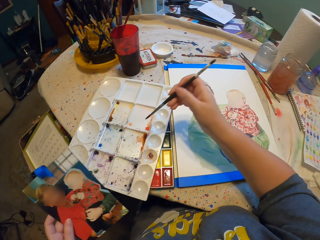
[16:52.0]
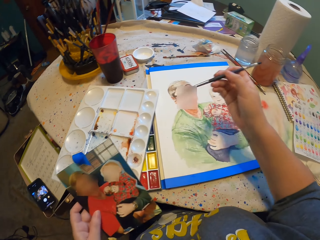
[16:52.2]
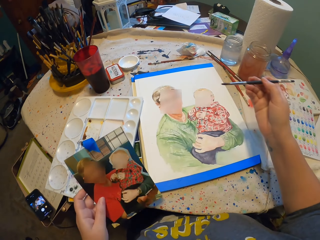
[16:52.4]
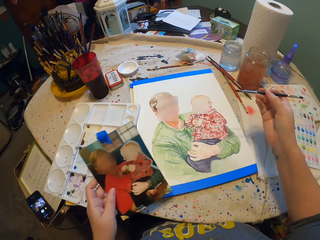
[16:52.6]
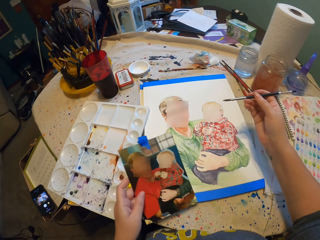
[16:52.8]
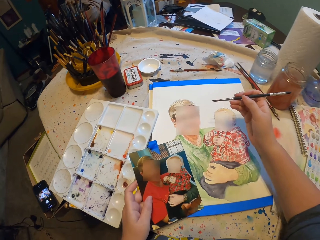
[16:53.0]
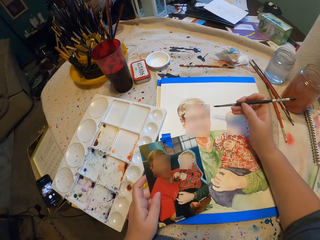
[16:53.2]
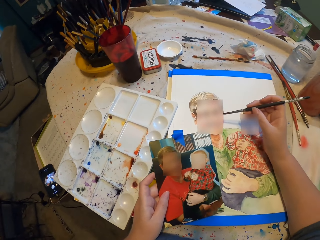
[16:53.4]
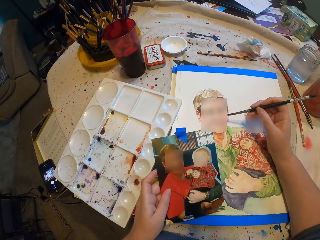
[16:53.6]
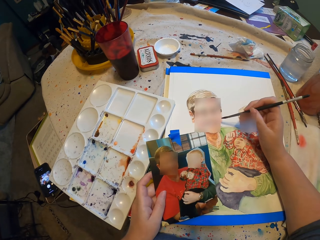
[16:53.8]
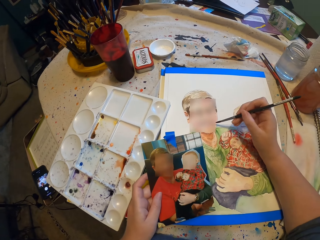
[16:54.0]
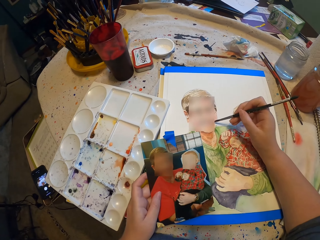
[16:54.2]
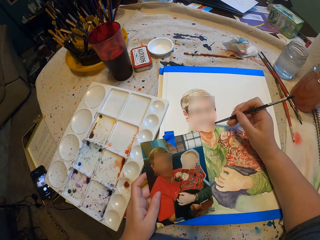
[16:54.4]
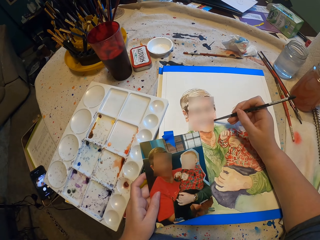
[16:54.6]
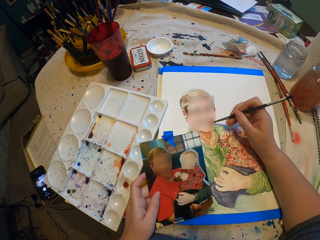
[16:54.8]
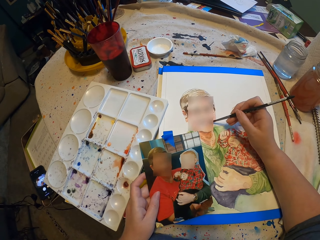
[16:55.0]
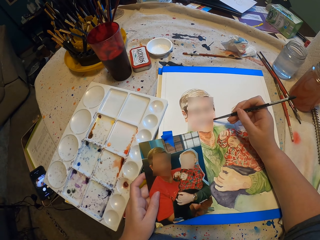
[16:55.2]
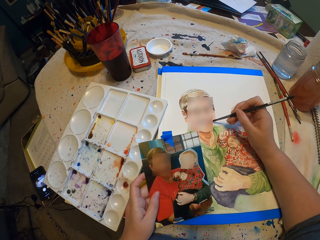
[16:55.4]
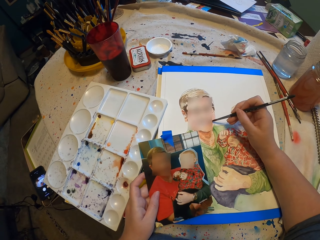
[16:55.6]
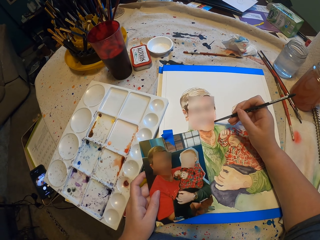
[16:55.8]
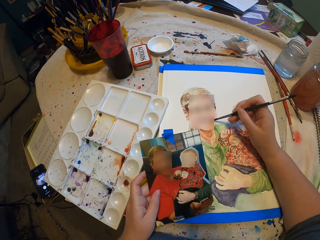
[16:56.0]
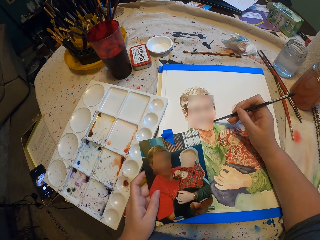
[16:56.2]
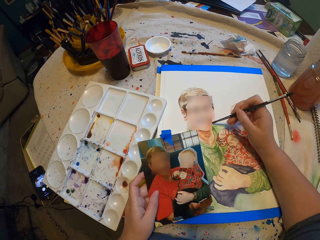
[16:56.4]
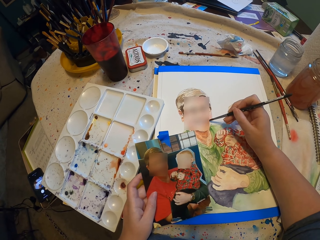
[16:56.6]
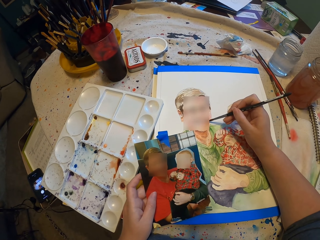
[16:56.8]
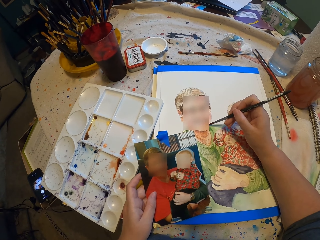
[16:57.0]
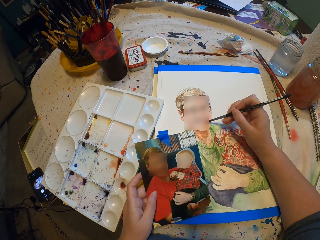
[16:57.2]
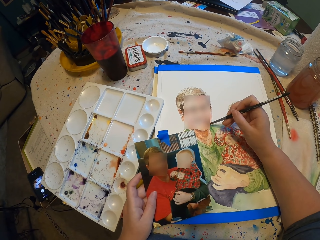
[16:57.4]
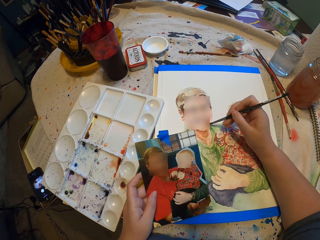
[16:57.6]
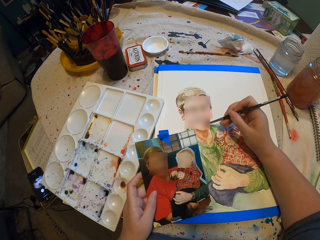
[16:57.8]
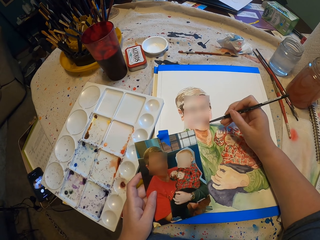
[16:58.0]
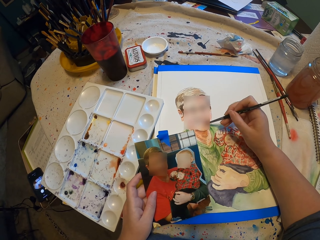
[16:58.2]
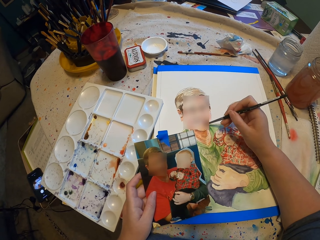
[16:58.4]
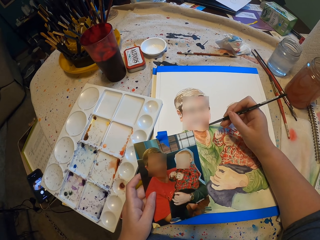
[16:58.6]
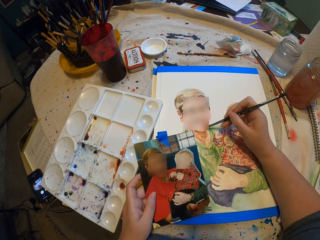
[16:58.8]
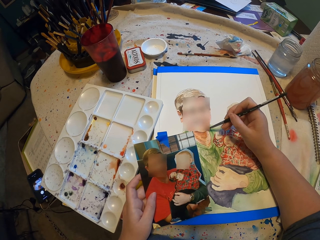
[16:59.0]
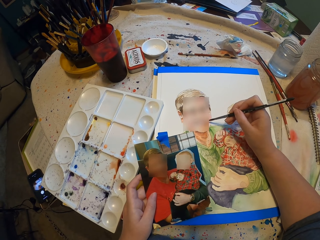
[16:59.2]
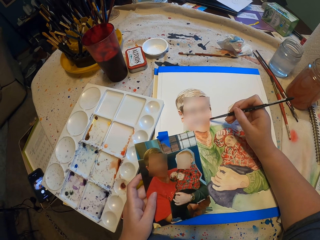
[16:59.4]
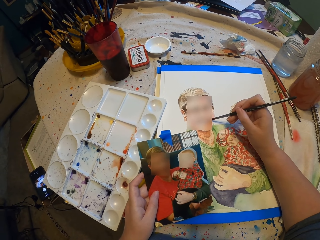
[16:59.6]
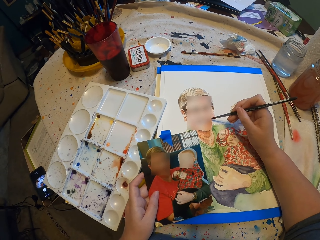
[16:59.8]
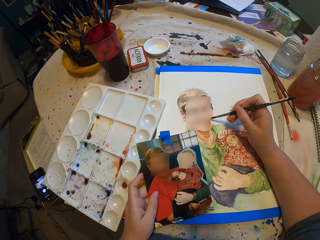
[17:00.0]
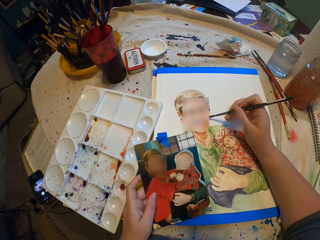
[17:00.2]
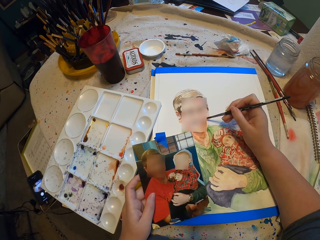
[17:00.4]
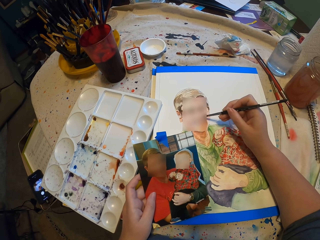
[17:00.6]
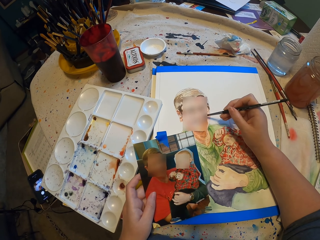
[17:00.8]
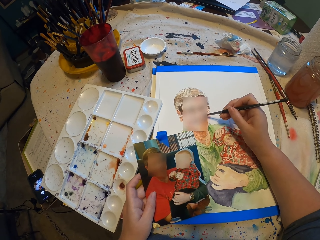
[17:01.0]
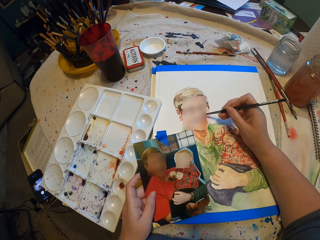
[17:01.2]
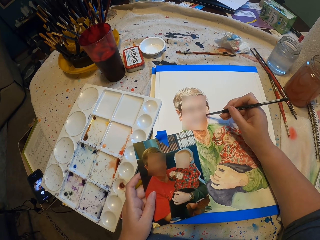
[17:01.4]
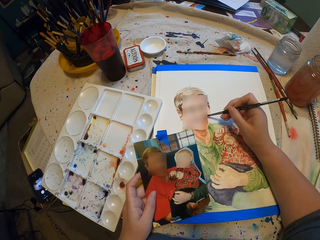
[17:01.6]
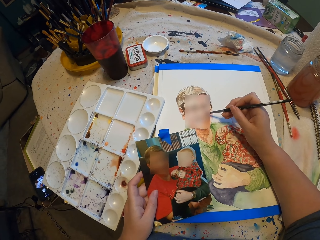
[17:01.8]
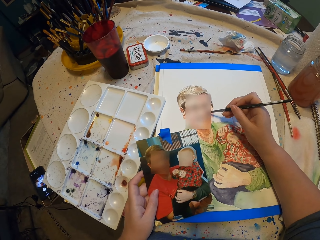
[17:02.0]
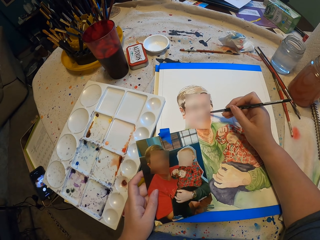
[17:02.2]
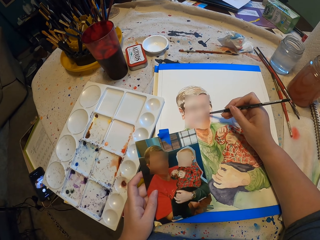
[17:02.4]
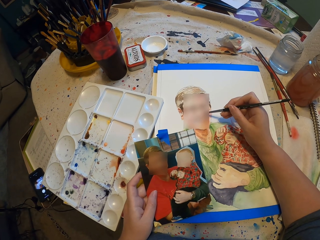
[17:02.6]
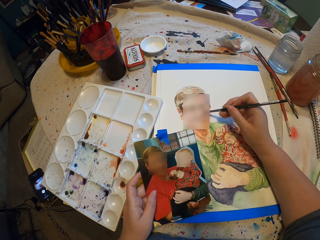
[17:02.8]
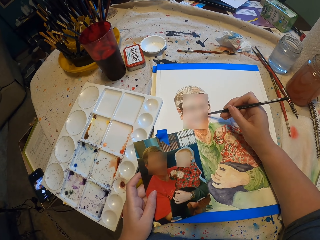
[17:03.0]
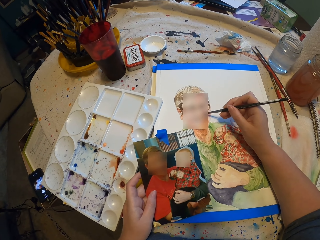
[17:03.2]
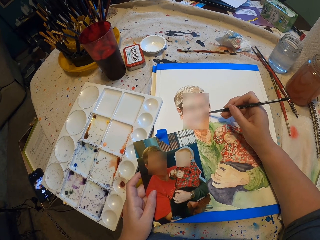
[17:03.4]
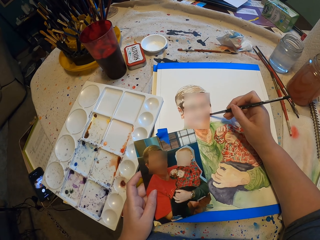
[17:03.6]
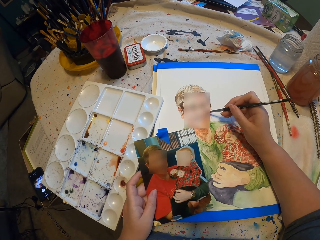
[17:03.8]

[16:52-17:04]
The camera wearer paints.

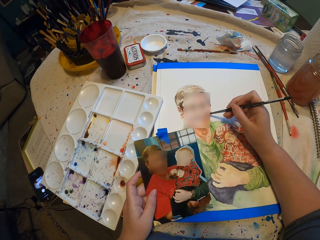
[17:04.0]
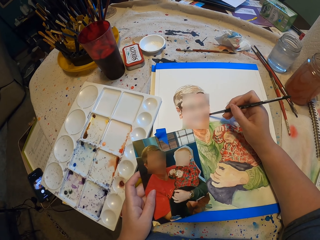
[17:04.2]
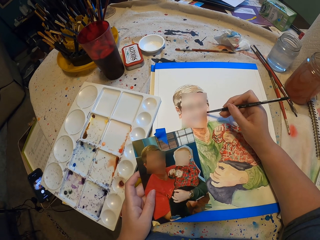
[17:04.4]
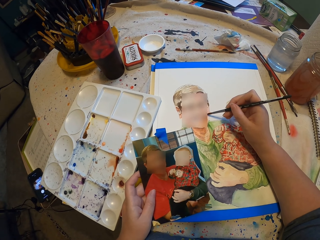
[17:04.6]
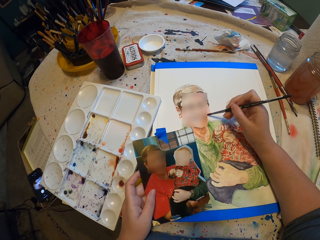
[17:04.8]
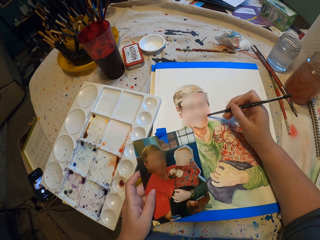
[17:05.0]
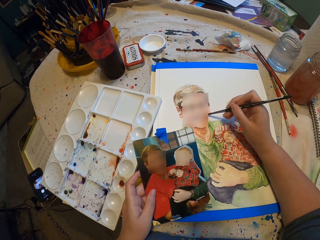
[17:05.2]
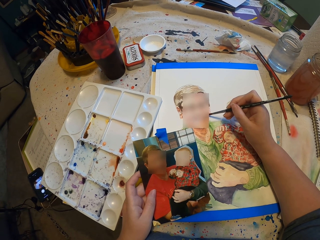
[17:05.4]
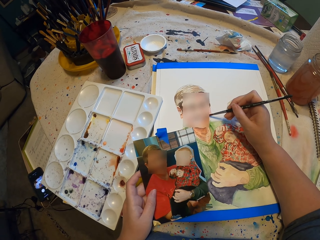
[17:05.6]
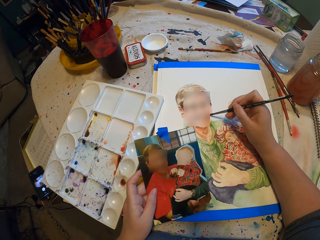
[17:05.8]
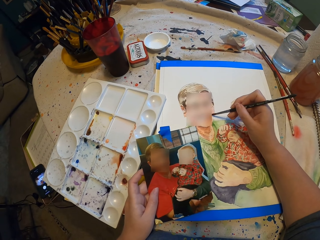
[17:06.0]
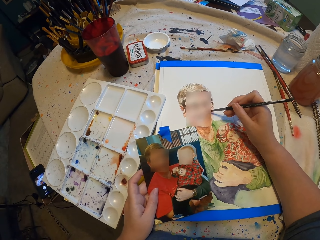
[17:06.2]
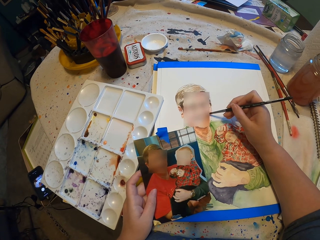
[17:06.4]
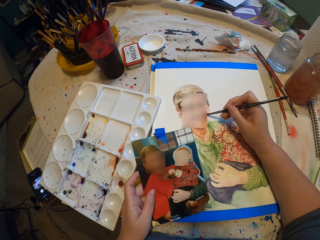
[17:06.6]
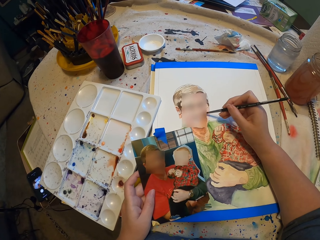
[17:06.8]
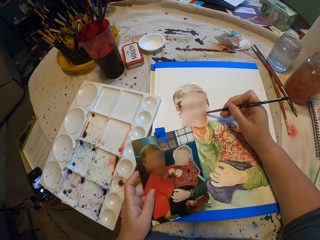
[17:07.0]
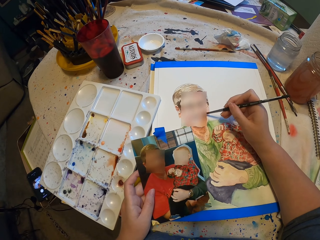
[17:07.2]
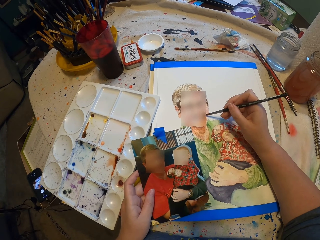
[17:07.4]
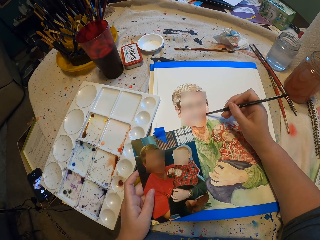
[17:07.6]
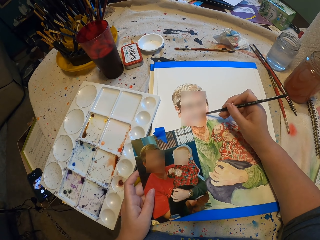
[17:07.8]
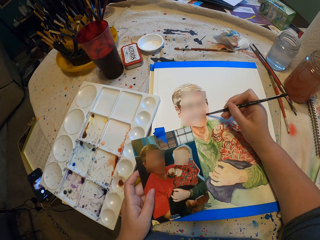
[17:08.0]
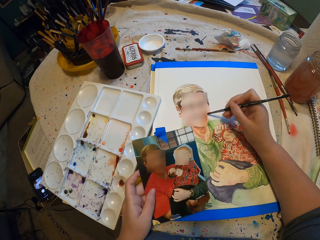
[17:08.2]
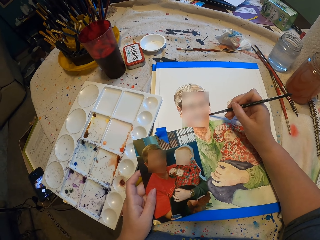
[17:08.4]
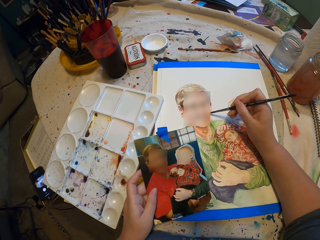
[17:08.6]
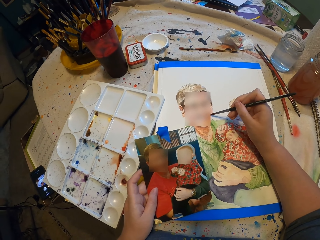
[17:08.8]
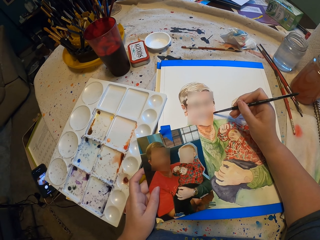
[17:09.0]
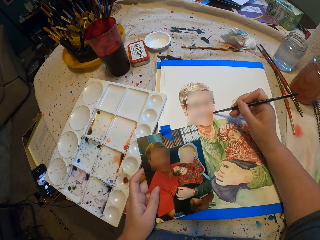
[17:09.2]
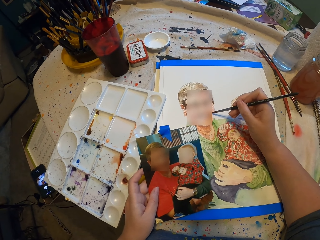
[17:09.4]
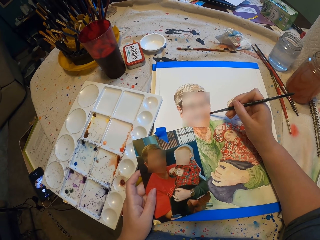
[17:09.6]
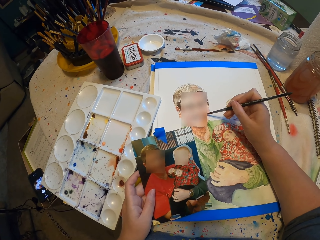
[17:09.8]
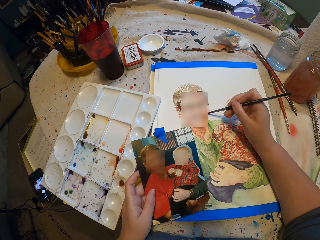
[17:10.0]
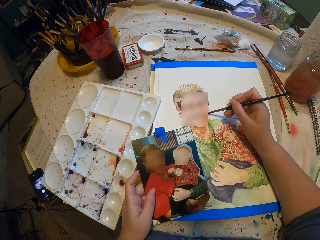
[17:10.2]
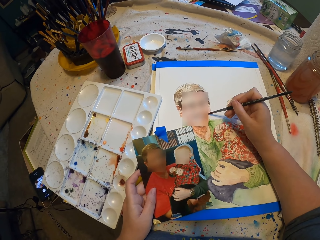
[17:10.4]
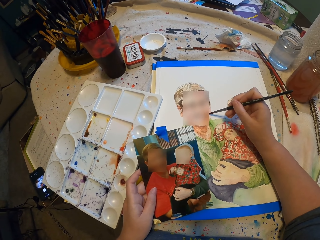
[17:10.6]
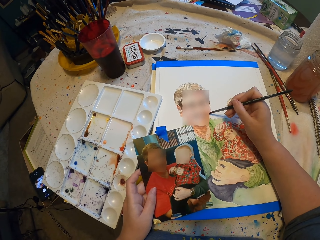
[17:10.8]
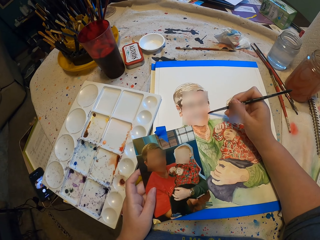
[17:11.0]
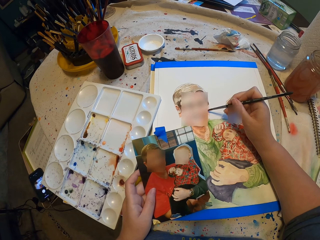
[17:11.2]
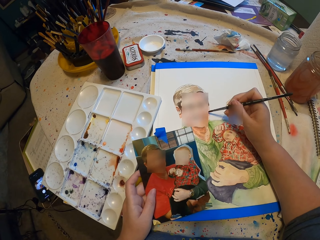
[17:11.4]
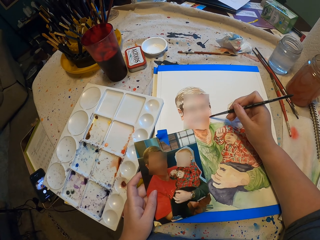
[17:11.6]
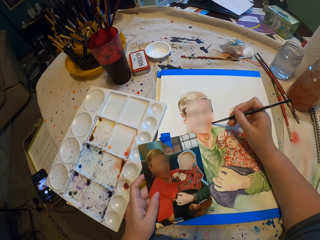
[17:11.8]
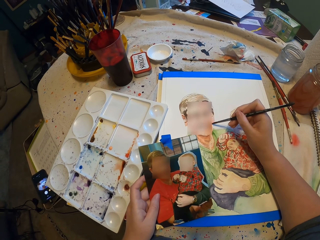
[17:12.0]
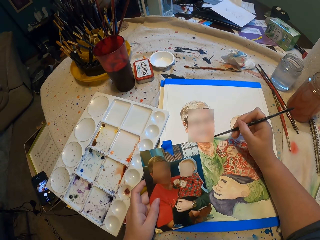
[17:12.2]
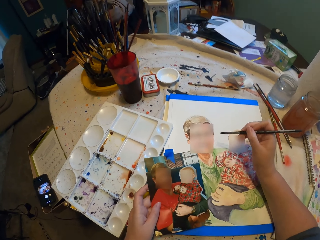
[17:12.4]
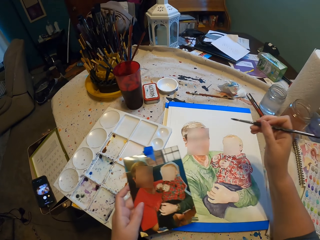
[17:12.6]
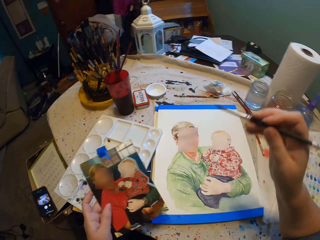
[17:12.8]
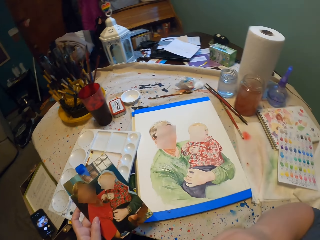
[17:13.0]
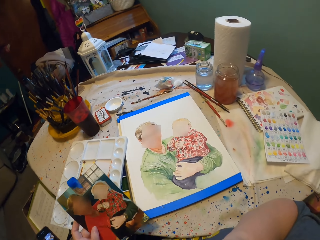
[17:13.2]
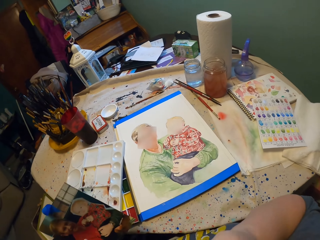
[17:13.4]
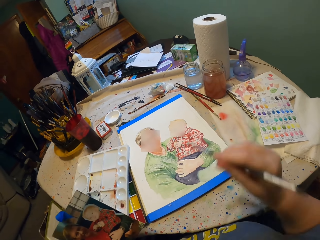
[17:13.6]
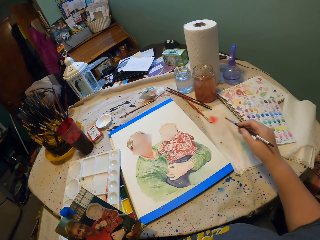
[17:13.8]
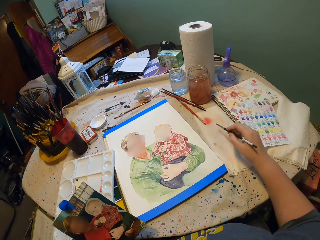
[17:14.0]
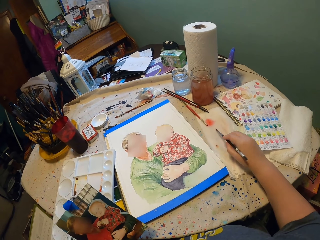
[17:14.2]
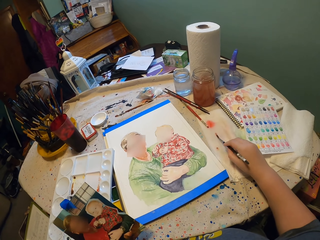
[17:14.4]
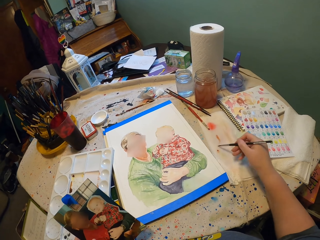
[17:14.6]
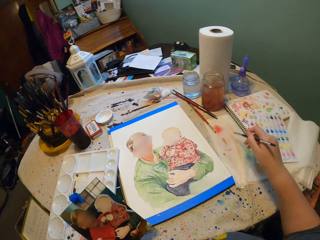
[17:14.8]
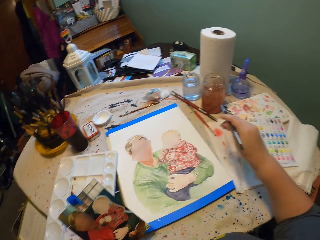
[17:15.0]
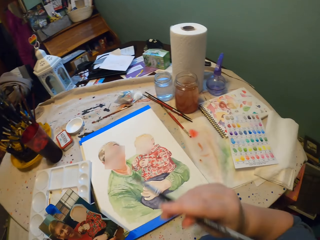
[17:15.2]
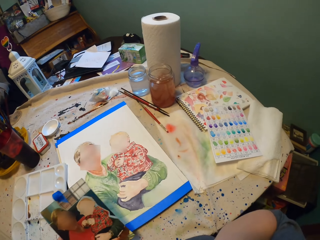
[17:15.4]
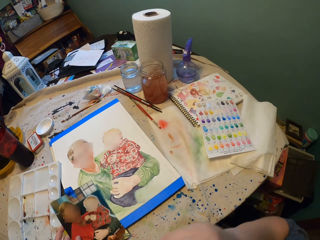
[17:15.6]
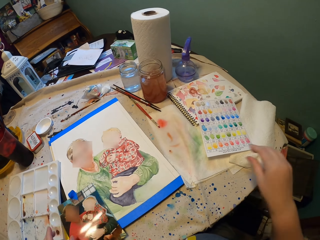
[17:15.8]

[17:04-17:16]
The camera wearer wipes a paint brush. They drop a photo.
